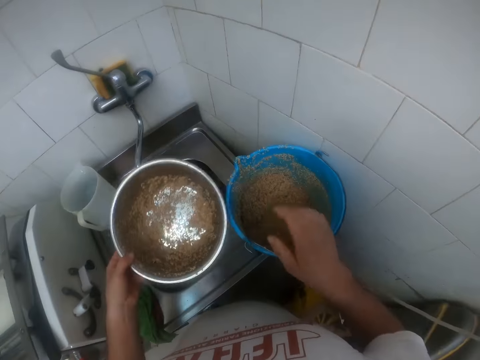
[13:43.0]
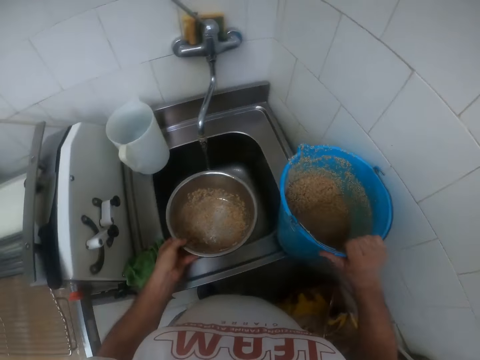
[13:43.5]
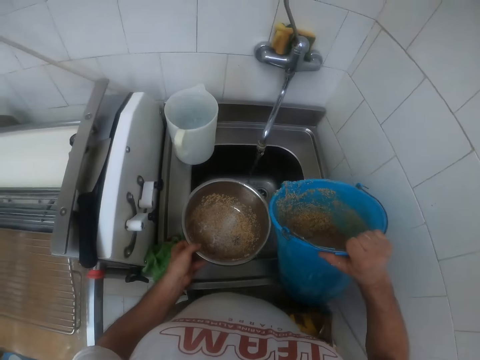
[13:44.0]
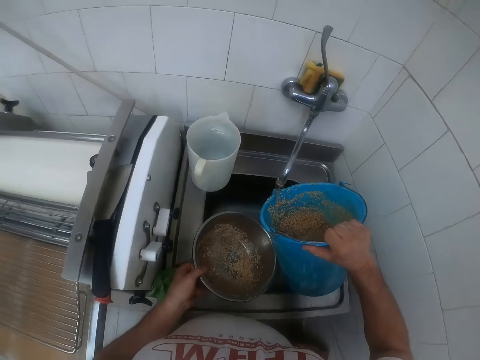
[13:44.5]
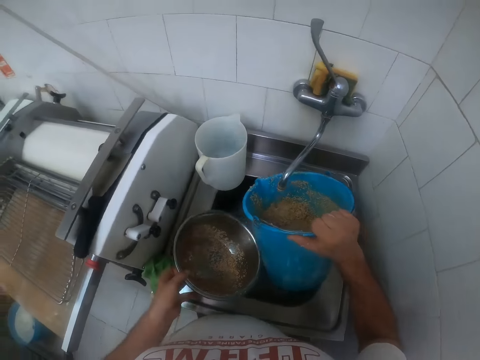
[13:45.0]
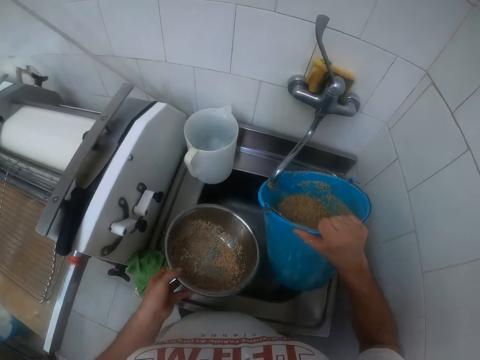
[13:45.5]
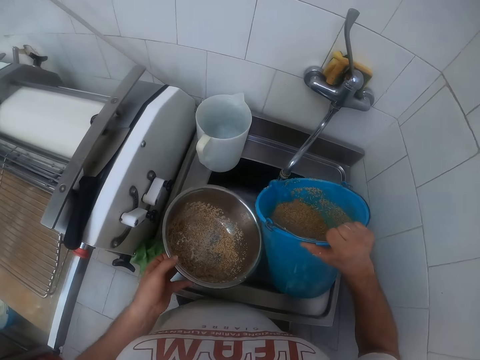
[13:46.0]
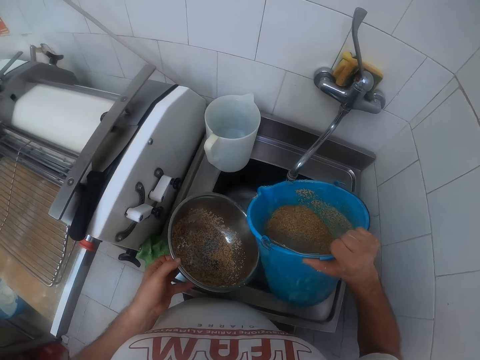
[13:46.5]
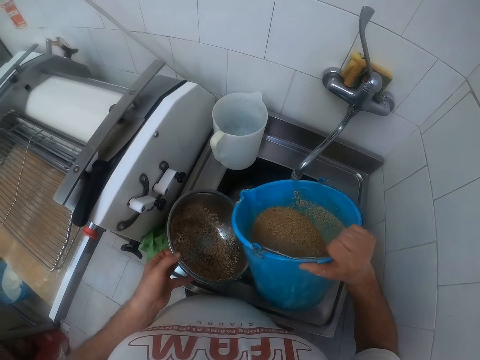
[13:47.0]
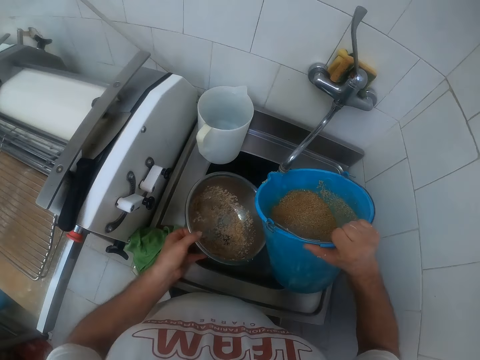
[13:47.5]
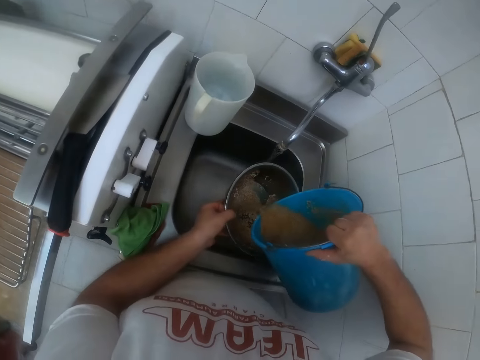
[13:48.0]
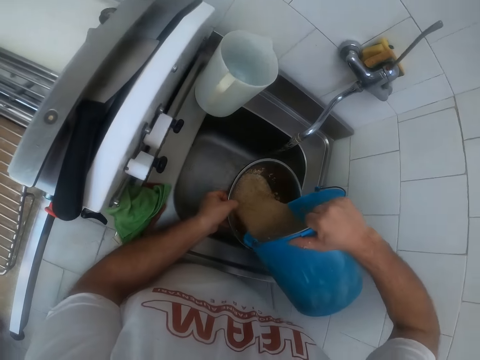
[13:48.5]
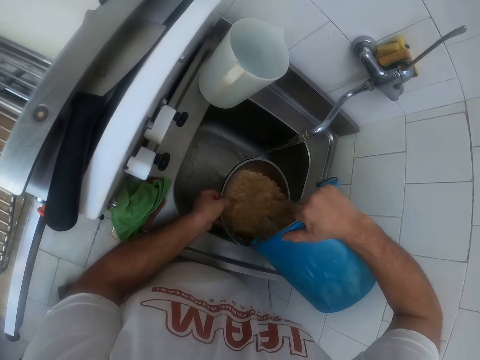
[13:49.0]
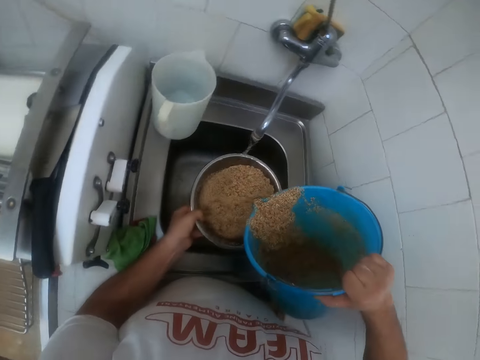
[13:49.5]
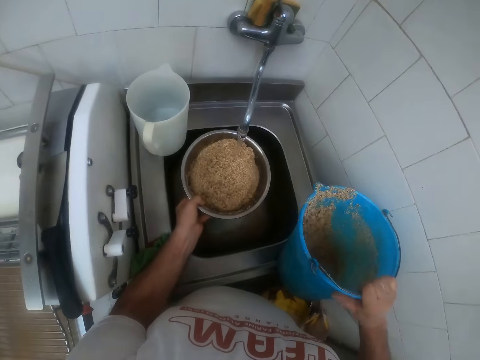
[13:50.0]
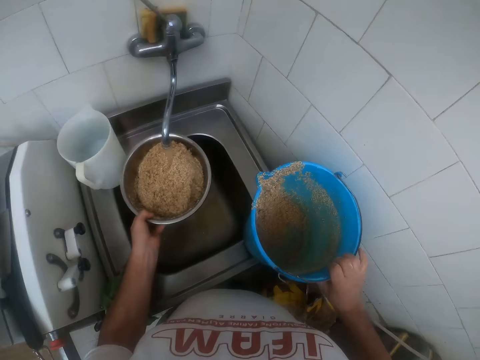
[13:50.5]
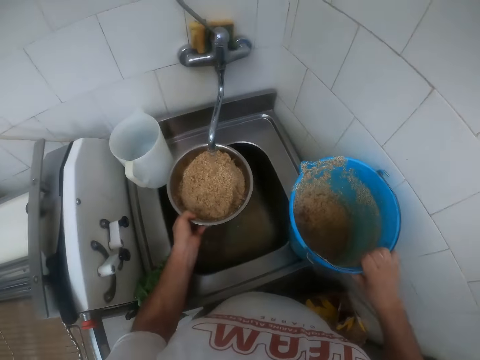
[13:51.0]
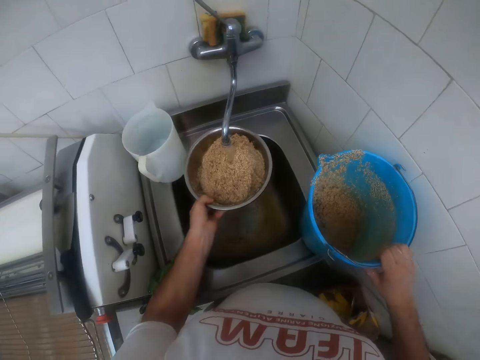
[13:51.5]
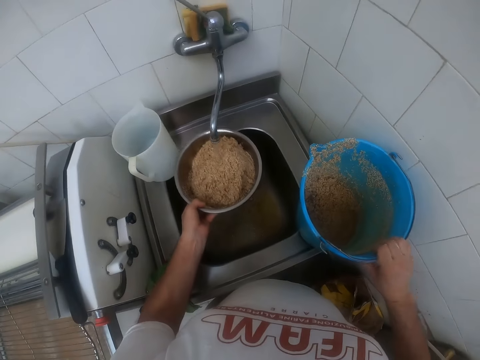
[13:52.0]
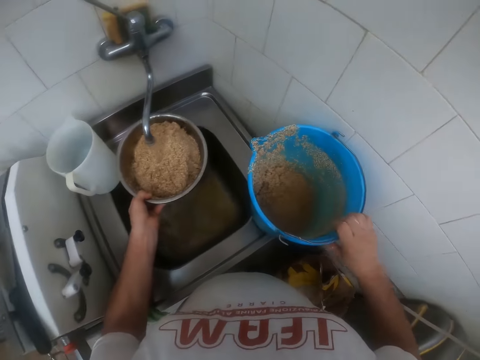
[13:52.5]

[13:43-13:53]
The camera wearer switches the sieve to his left hand. He holds the sieve in the sink with his left hand. He picks up the plastic bucket on the sink with his right hand. He fetches water from a tap into the bucket in his right hand. He pours the wheat and water in the bucket into the sieve in his left hand. He fetches water from the tap into the sieve in his left hand. He drops the bucket on the table with his right hand.

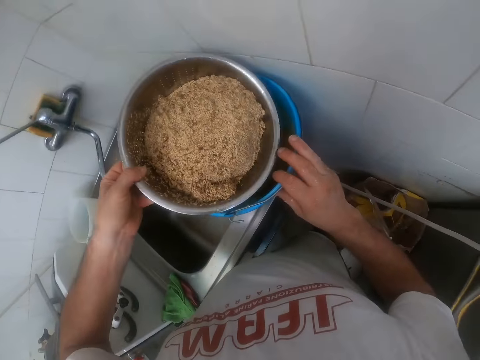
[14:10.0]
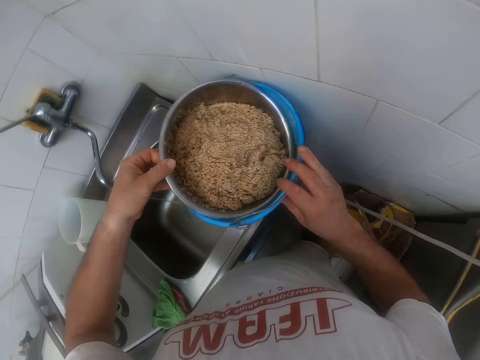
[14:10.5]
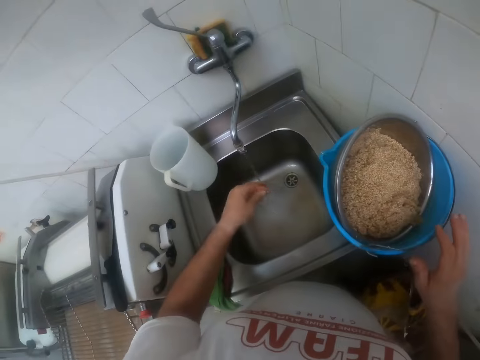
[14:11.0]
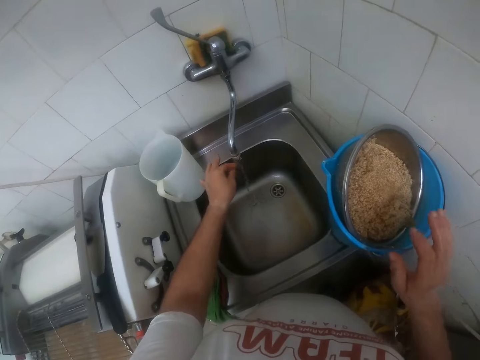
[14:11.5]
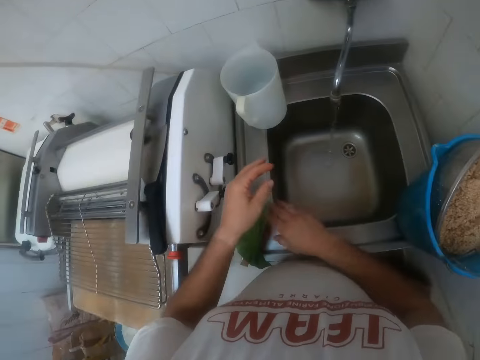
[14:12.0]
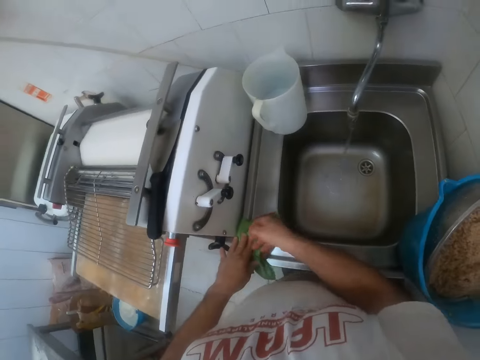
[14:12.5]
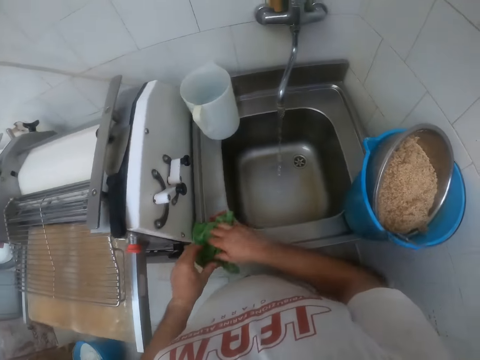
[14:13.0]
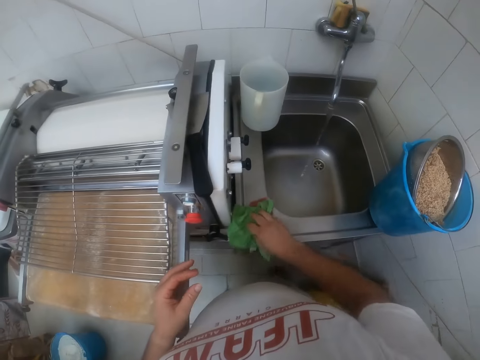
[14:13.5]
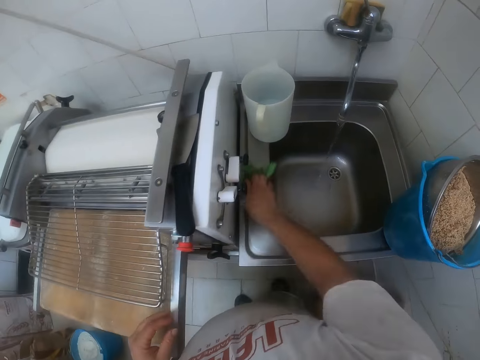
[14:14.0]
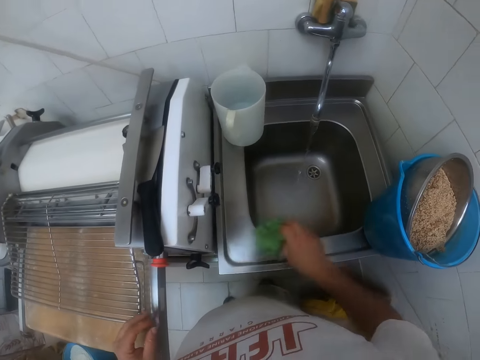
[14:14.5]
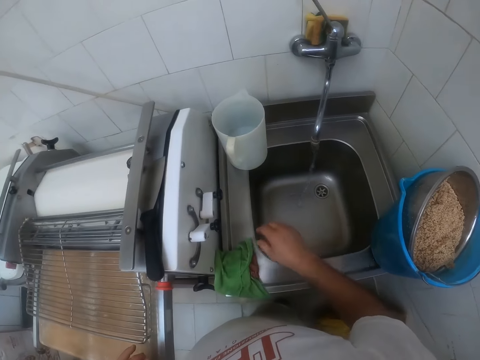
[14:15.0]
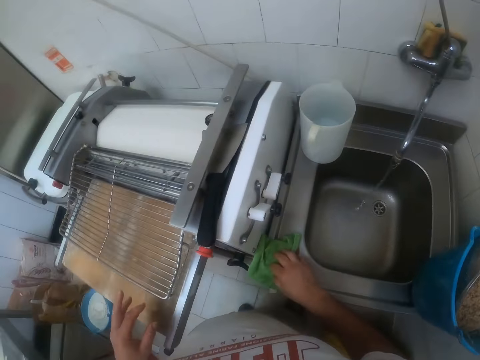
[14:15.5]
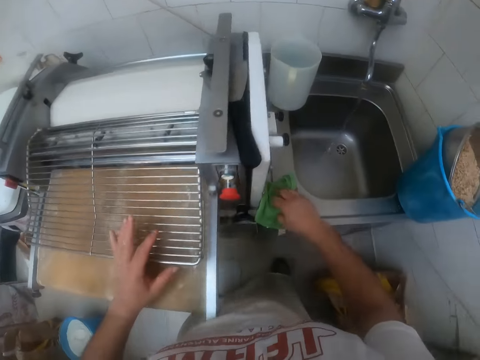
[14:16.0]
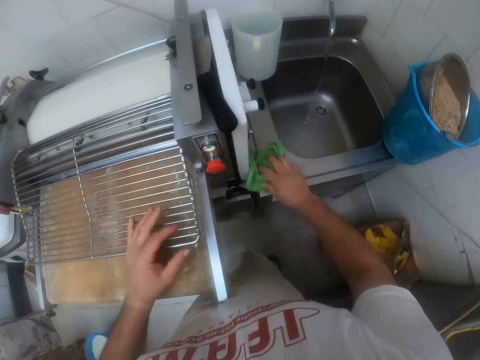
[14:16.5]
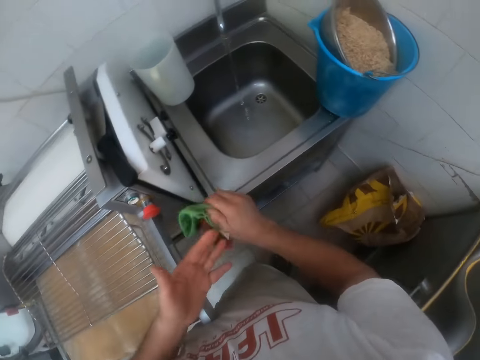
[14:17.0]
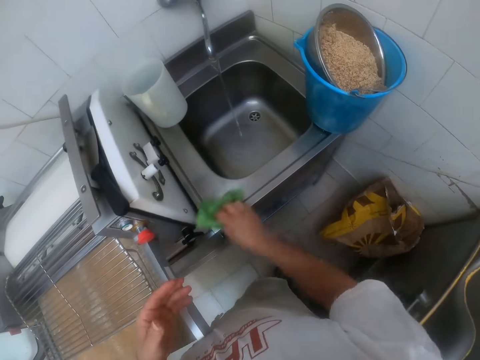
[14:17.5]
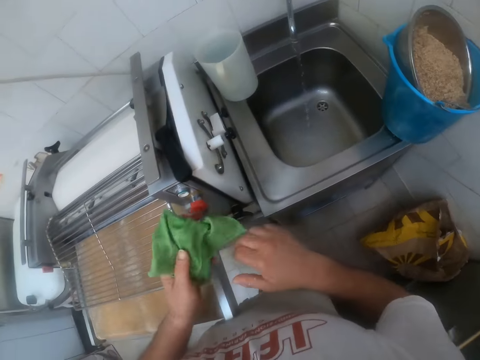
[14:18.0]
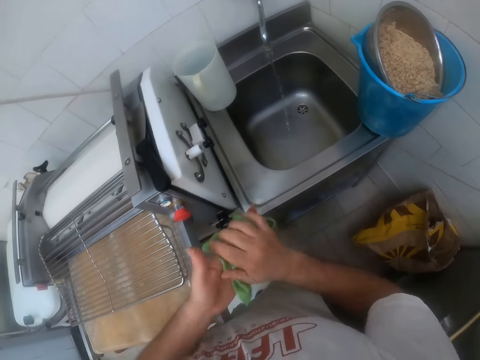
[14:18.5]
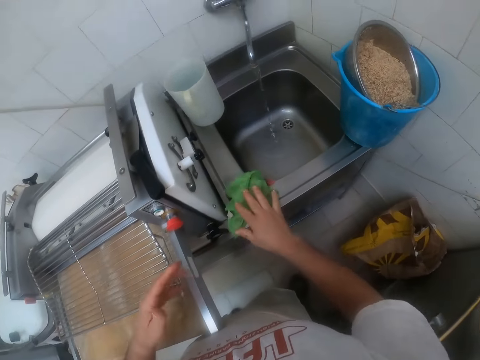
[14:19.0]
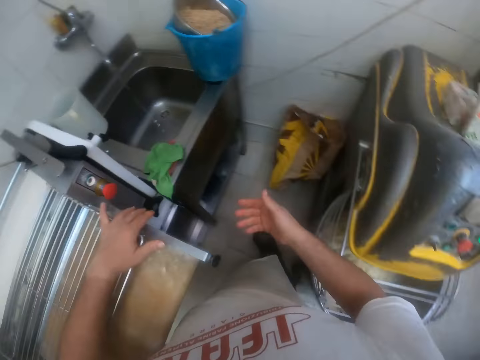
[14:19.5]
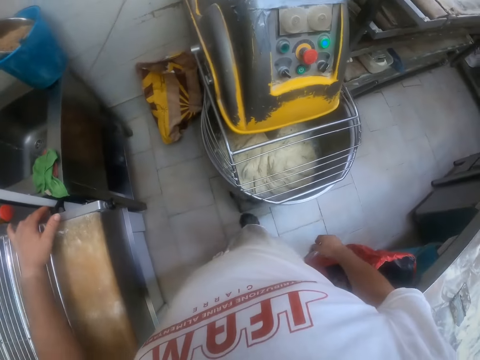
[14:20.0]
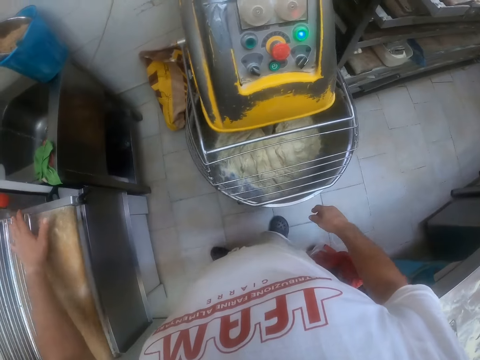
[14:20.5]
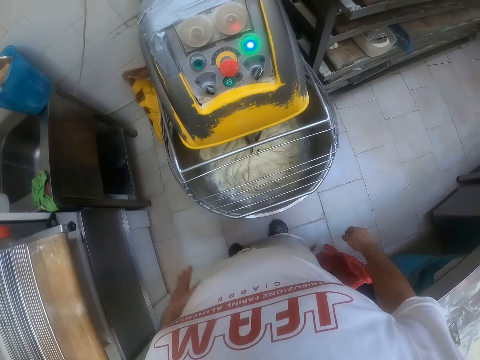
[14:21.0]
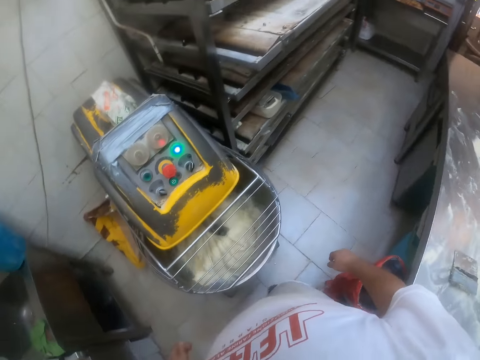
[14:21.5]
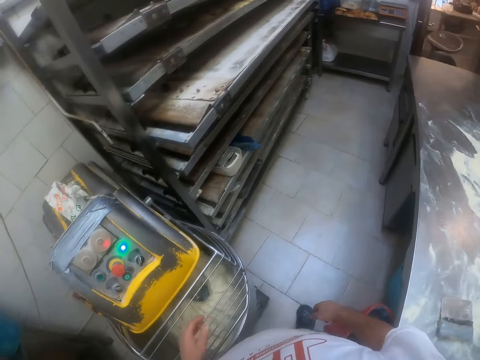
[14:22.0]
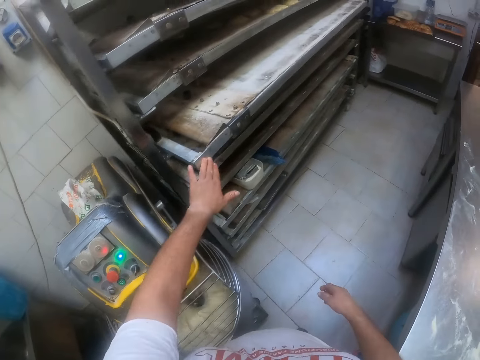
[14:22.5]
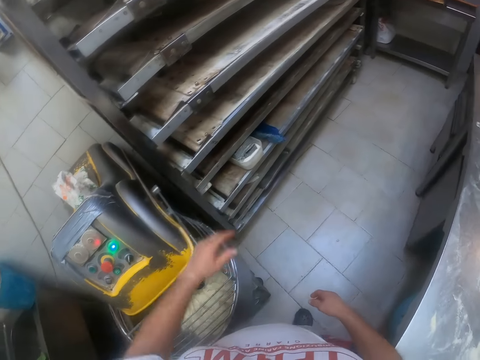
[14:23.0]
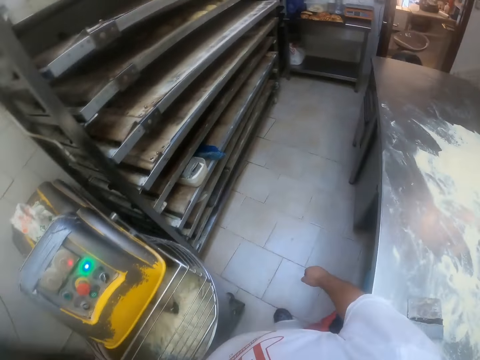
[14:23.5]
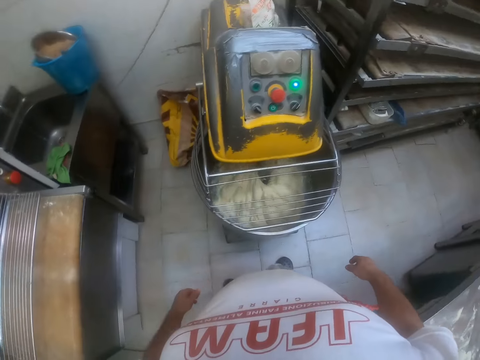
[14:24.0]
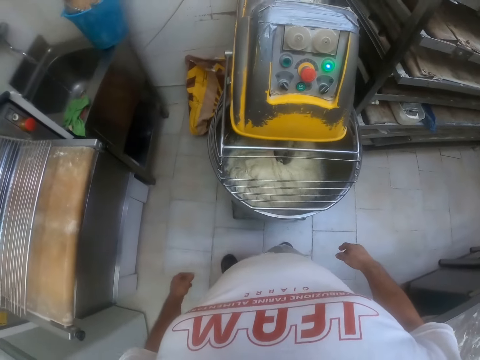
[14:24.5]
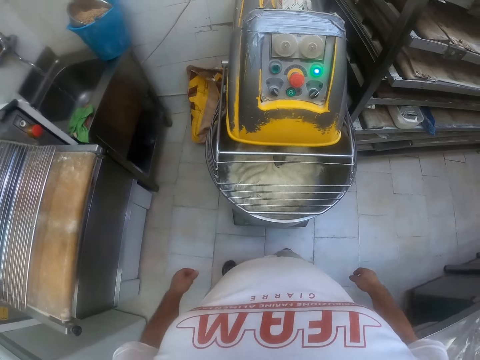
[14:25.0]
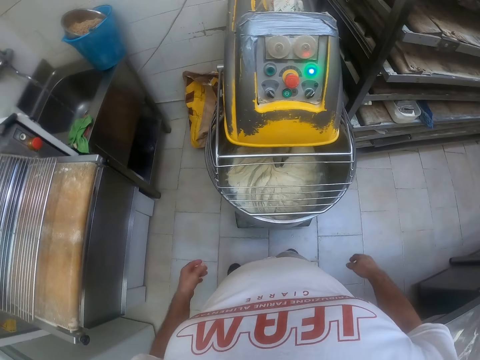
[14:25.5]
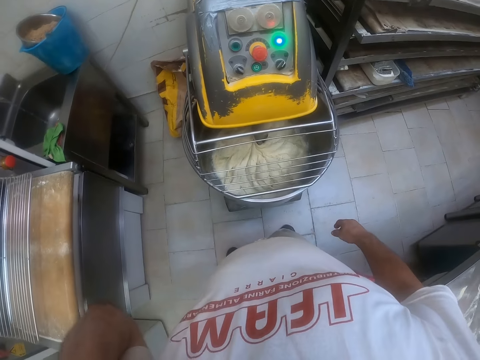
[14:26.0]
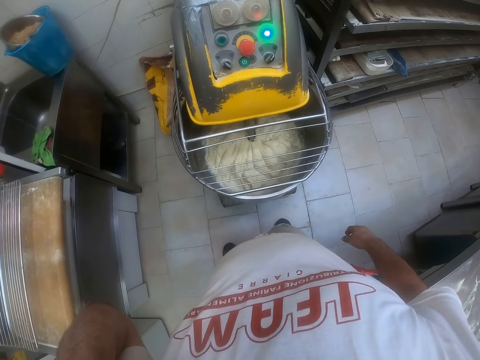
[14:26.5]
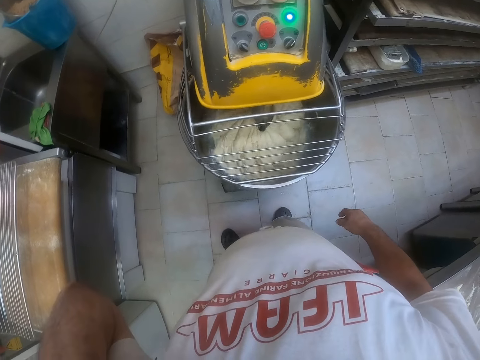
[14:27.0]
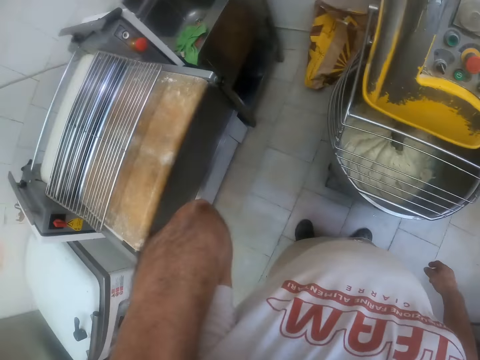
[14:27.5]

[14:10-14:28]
The camera wearer drops the metal sieve on the plastic bucket on the sink. He rinses his left hand with the water from the tap. He dries his hands on a napkin on the sink. He cleans the sink with the napkin with his right hand. He places his left hand on the dough rolling machine. He cleans his left hand with the napkin on his right hand. He cleans the sink with the napkin. He switches the napkin to his left hand. He cleans his hands with the napkin. He drops the napkin in his right hand on the sink. He places his left hand on the dough rolling machine. He pushes a compartment of a rack with his left hand. He stands in the room. He lifts his left hand.
